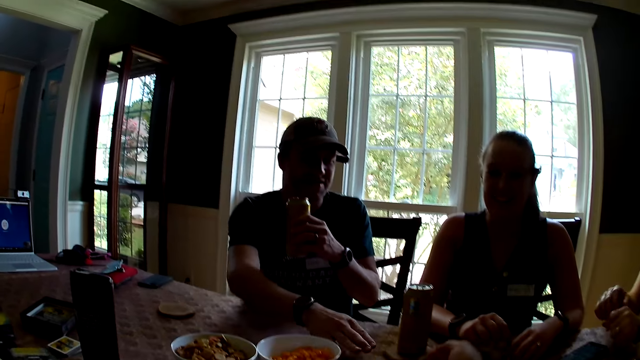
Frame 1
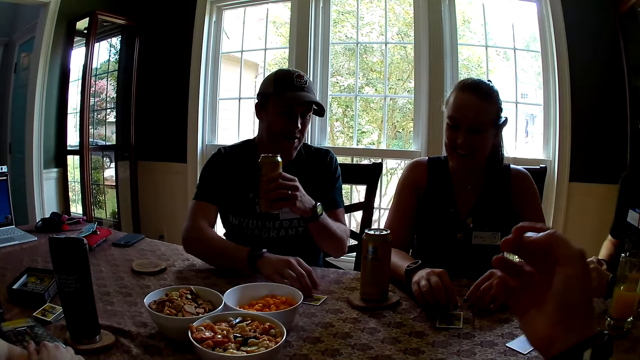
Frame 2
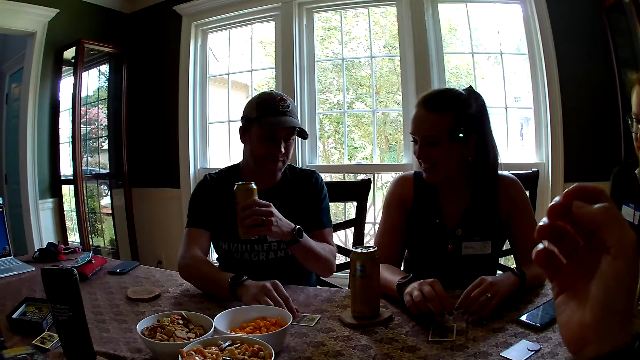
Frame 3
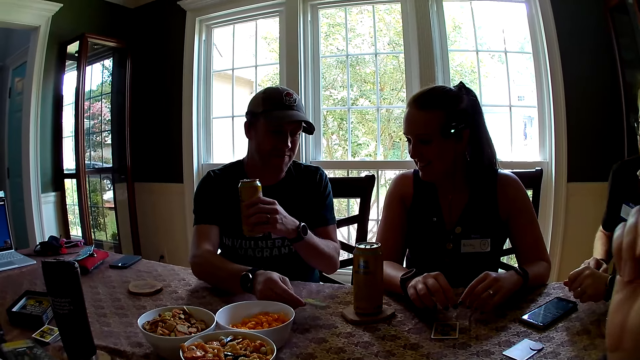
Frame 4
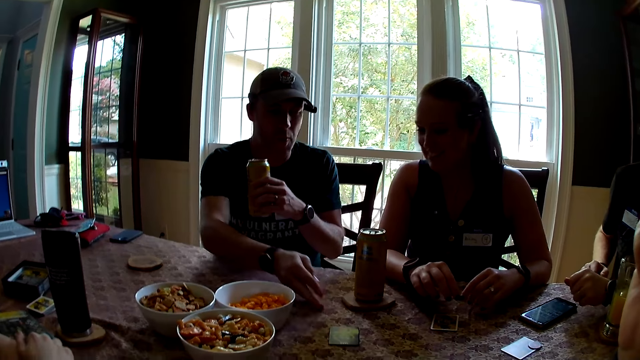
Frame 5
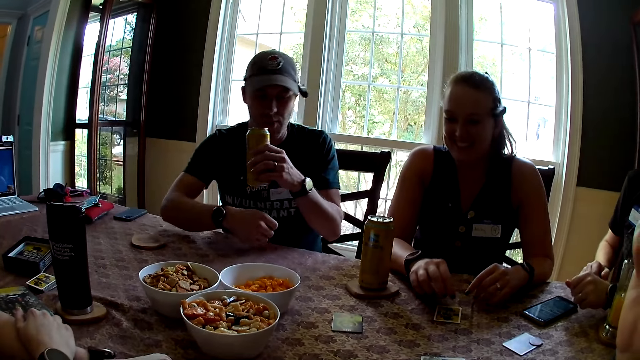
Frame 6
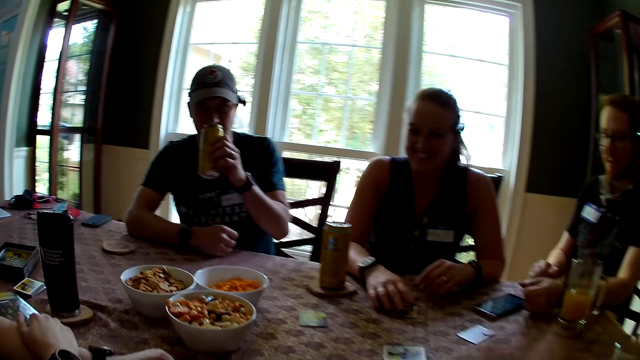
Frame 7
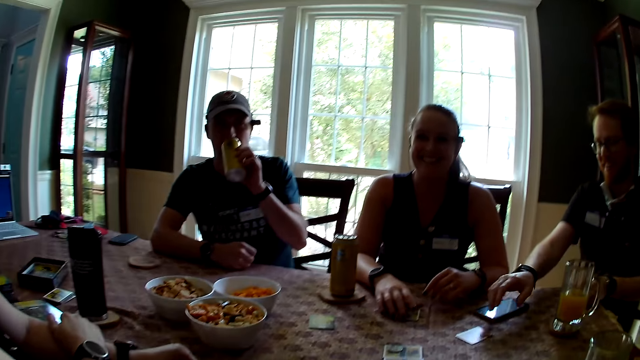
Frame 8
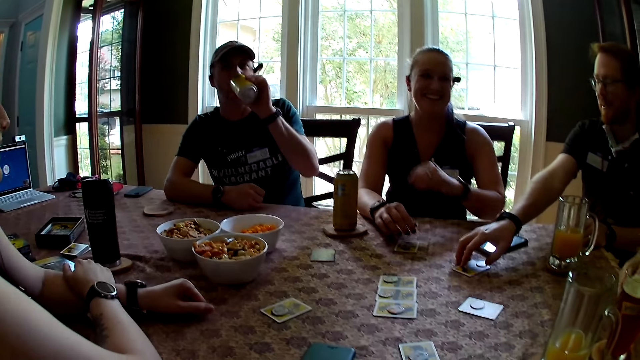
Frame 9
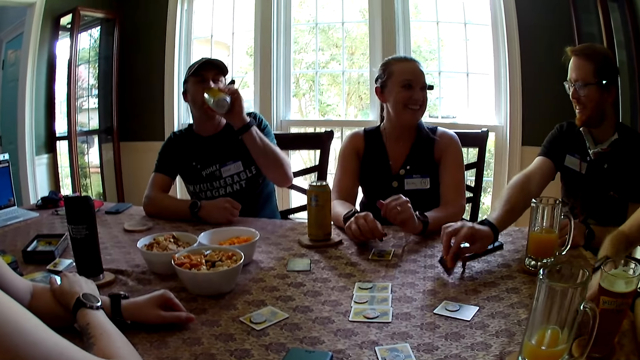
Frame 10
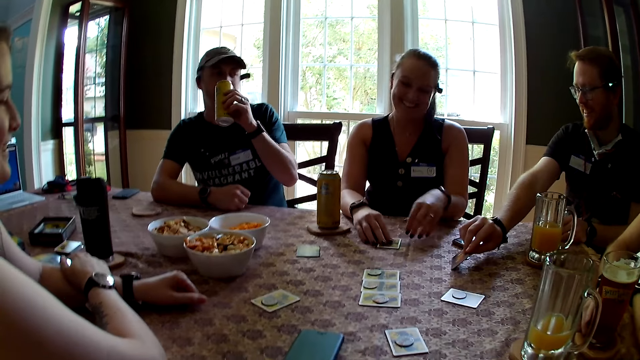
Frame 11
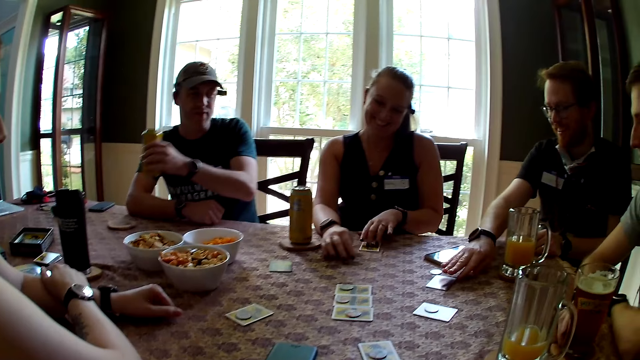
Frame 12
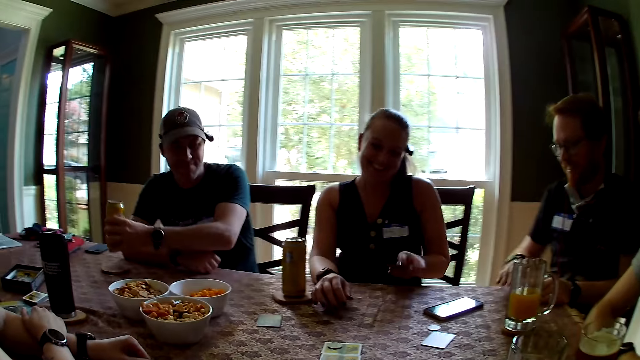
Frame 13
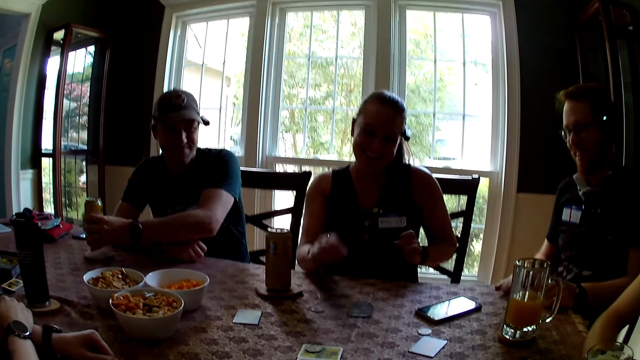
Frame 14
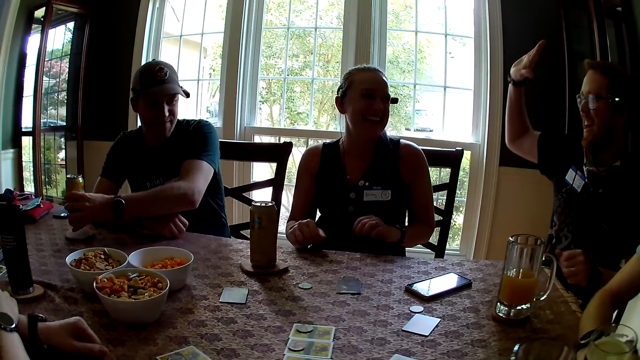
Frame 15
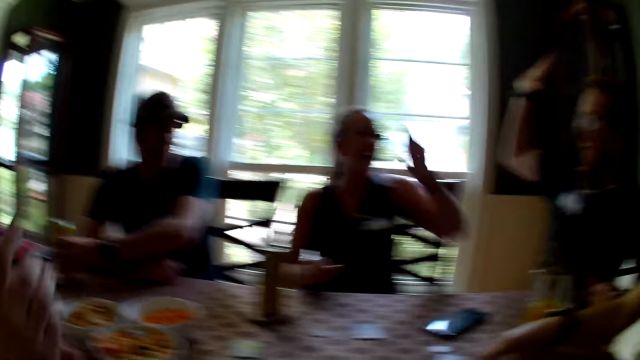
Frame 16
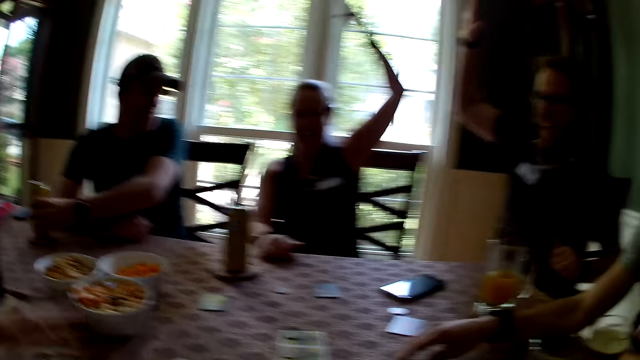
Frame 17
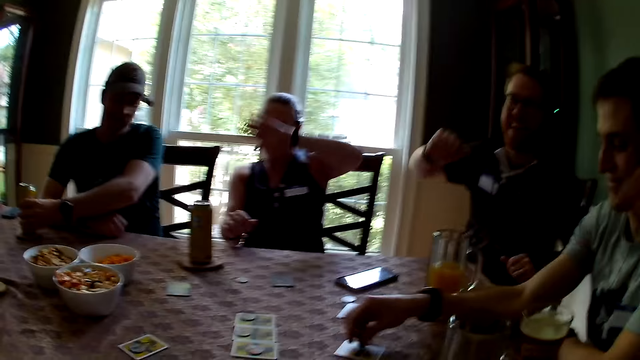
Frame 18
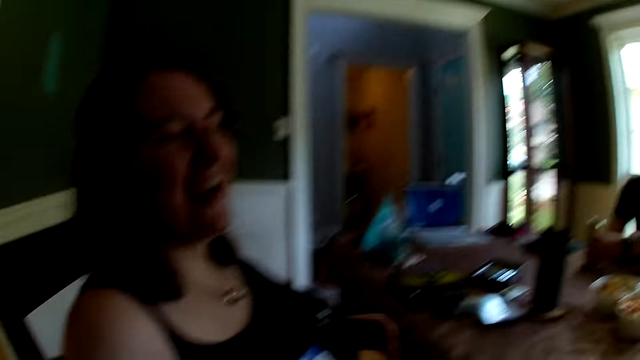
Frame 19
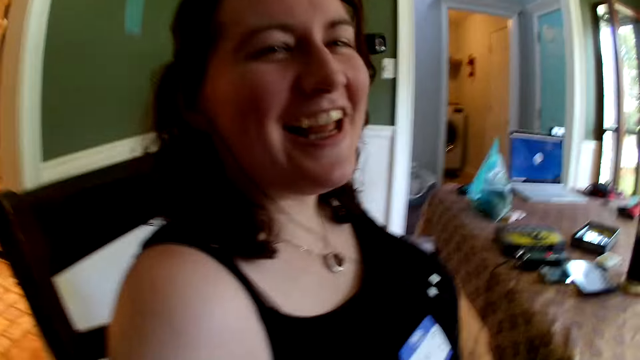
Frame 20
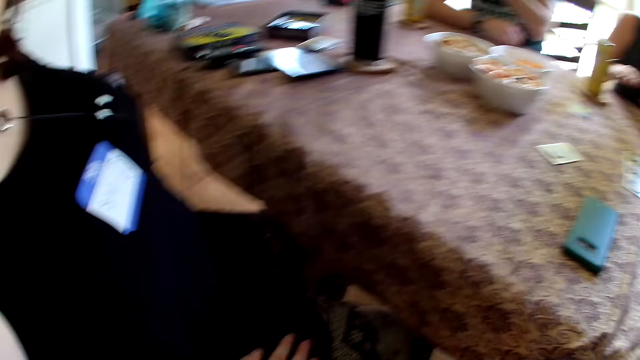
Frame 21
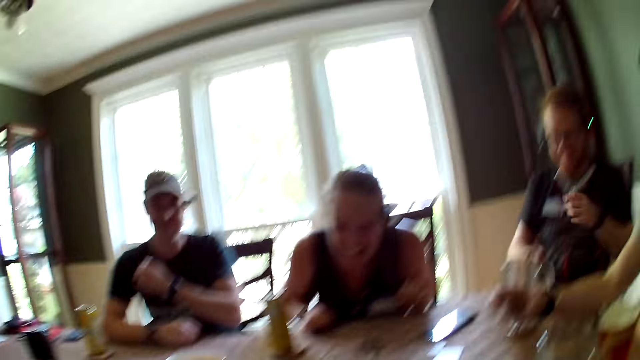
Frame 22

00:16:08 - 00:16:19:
A man turns the card up and places the card on the table. He drinks from the soda or can. Another man flips a card from the table with his right hand. A woman turns the card up. The second man high fives the woman. The first man places the can on the coaster.

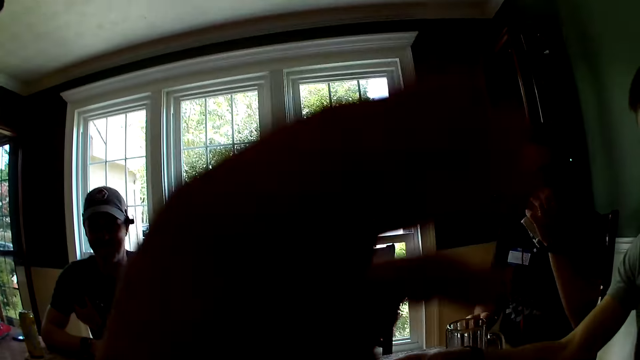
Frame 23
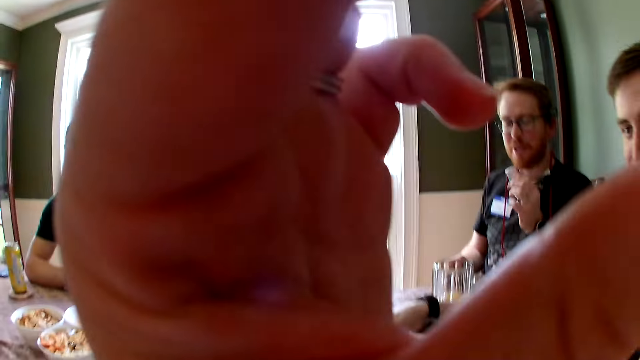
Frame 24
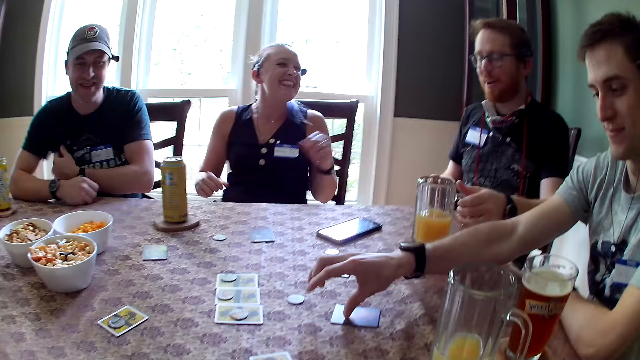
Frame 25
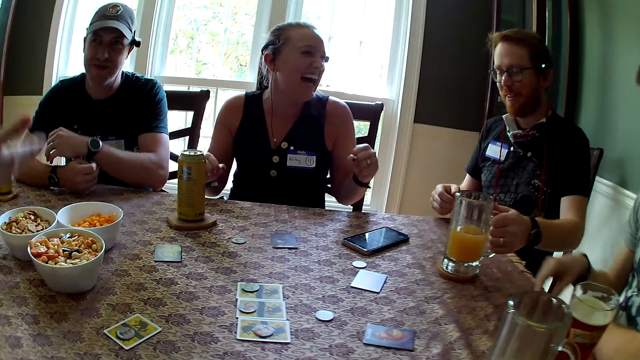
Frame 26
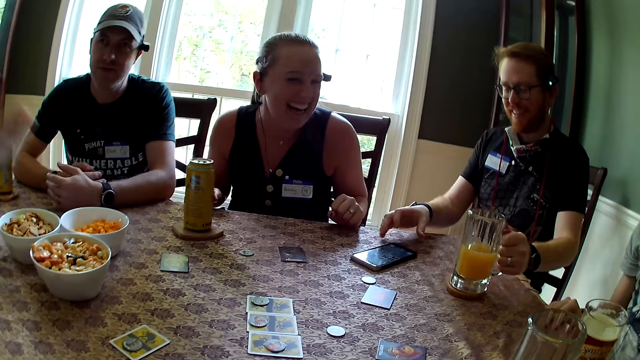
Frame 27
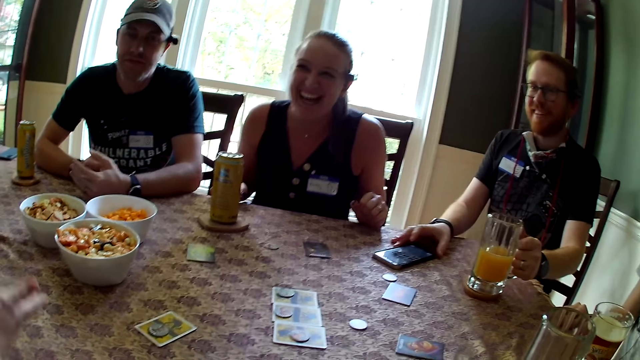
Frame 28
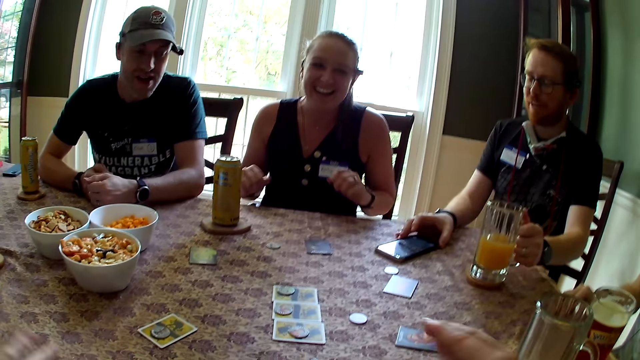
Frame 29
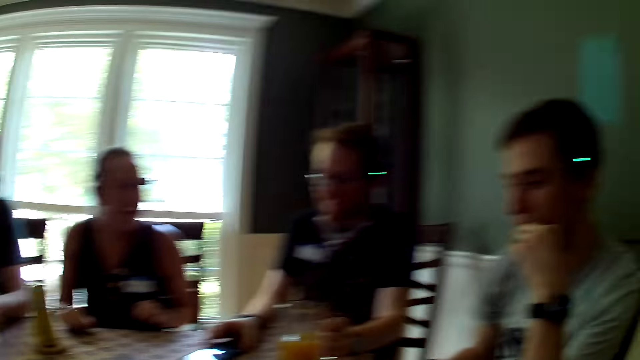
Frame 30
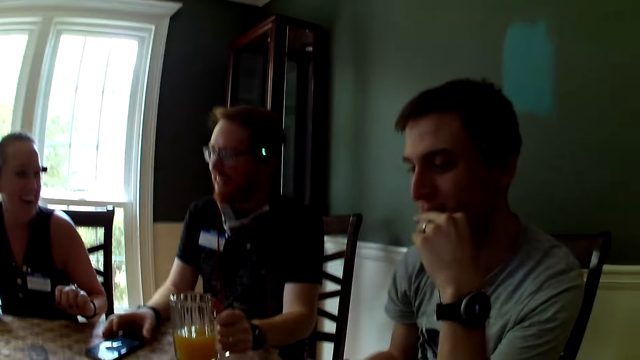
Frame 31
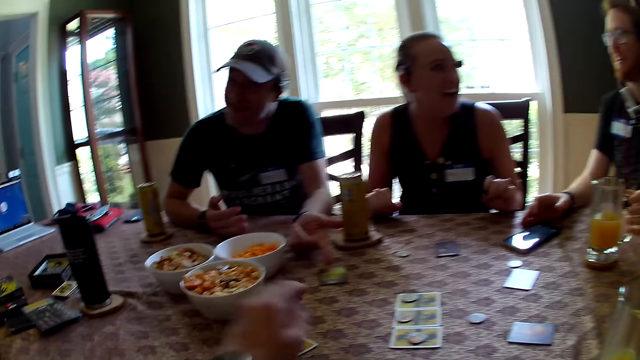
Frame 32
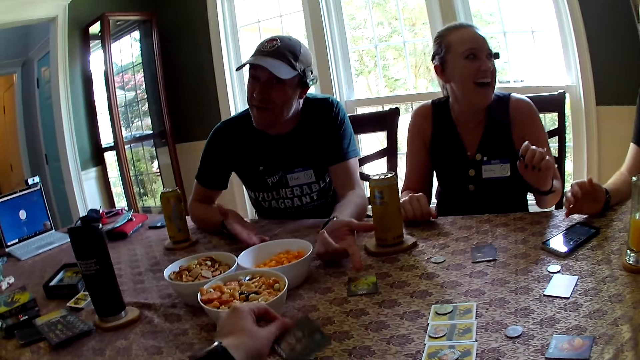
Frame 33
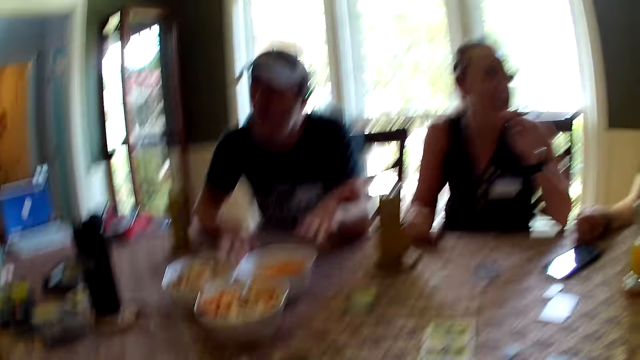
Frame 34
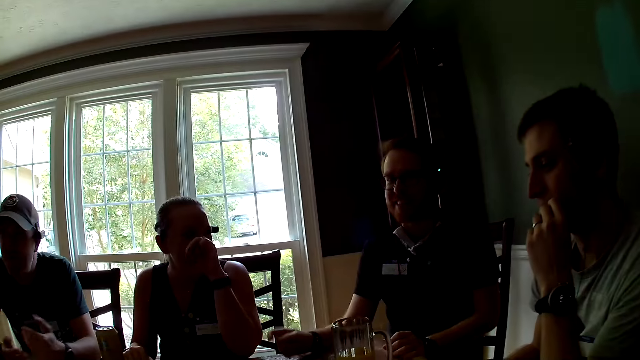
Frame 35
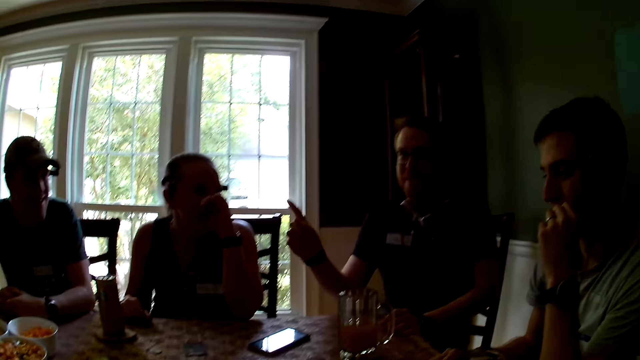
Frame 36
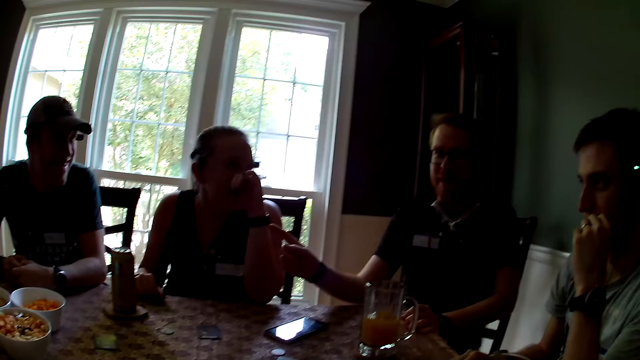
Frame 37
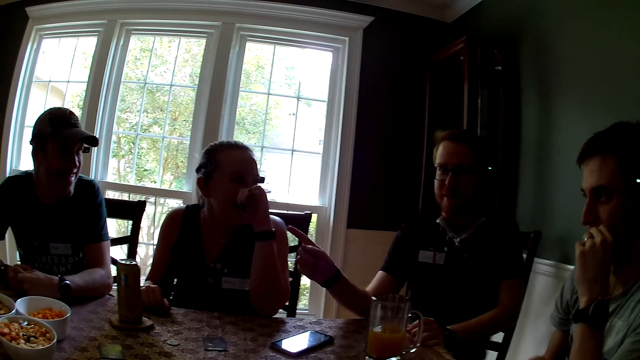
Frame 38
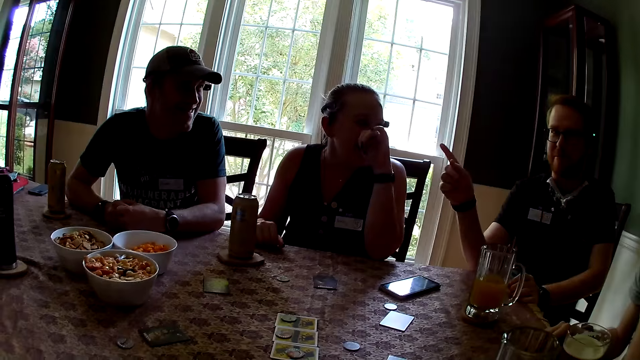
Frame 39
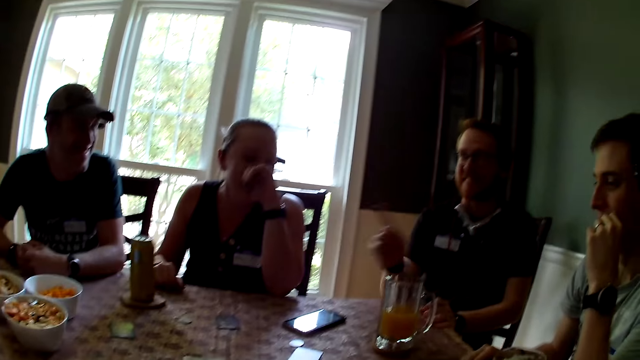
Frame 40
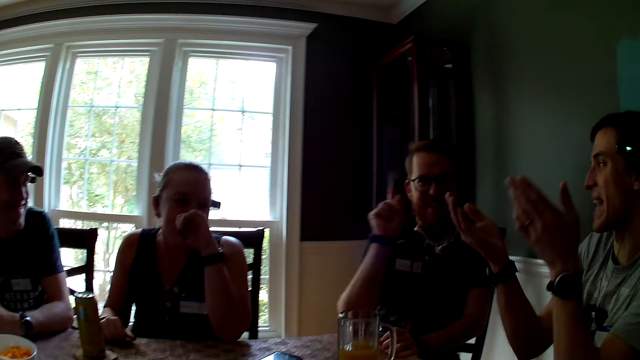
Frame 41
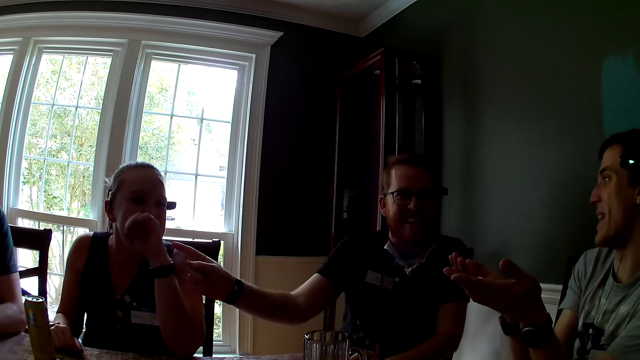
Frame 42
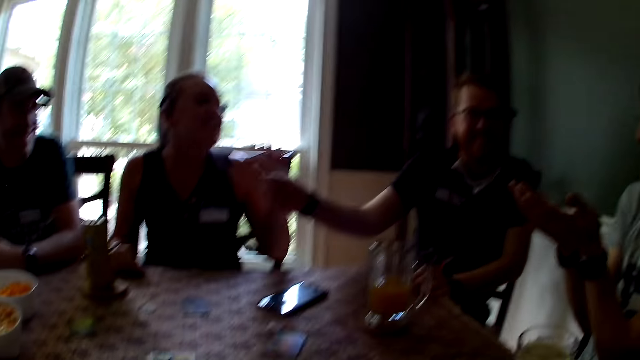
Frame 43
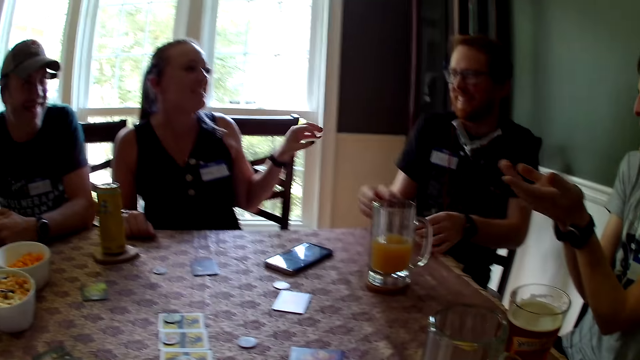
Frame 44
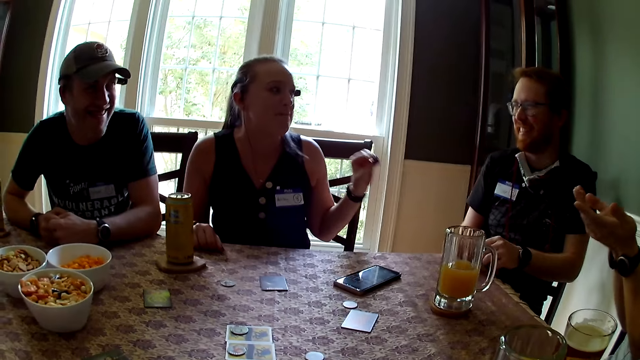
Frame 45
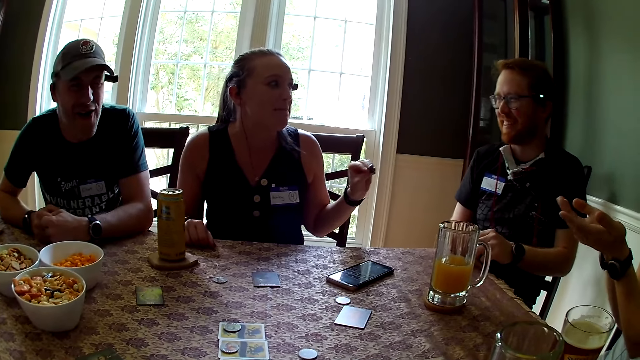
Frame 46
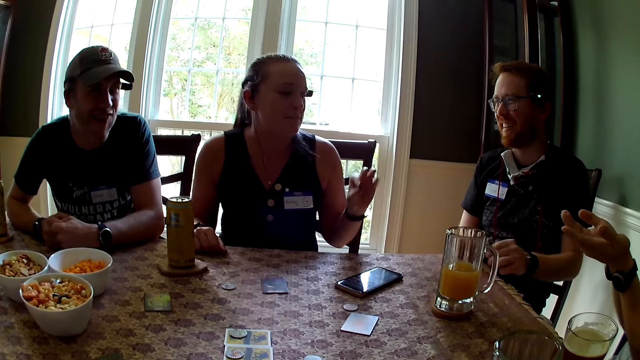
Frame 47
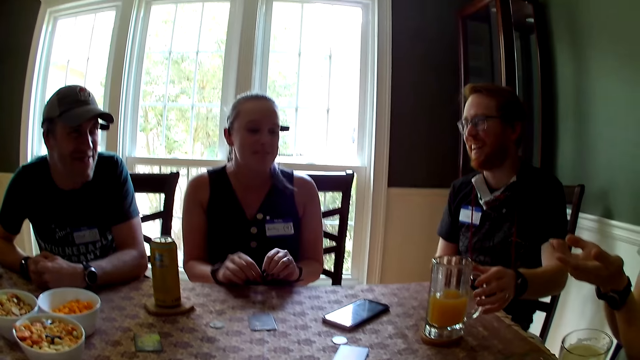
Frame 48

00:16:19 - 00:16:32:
The camera wearer moves her hand to her face. A man turns the card. Another man touches a phone with his left hand. He interacts with the first man. A woman interacts with the first man.
